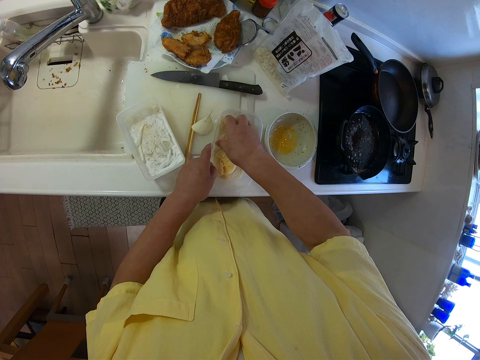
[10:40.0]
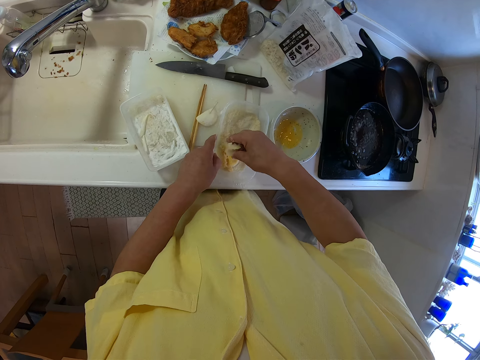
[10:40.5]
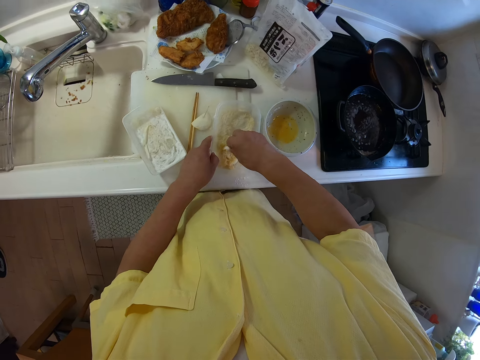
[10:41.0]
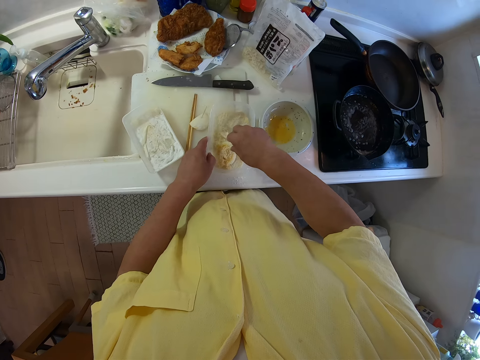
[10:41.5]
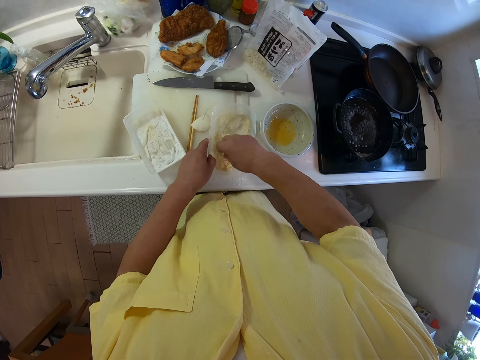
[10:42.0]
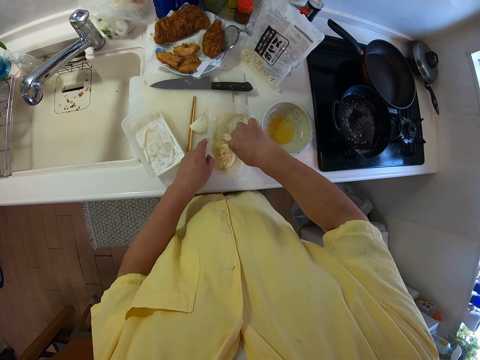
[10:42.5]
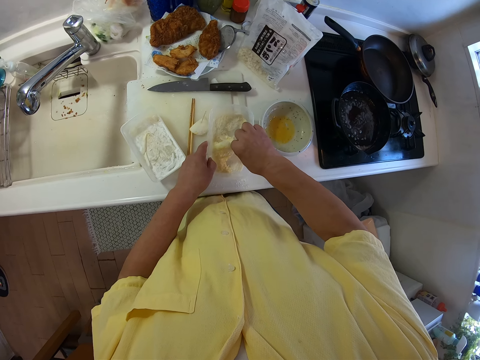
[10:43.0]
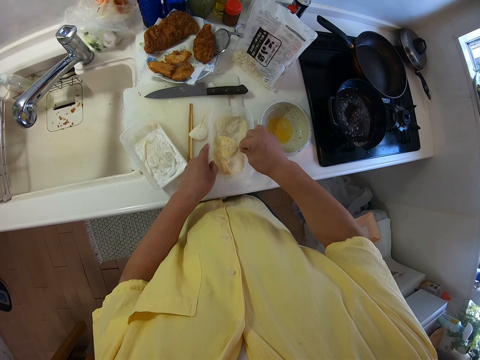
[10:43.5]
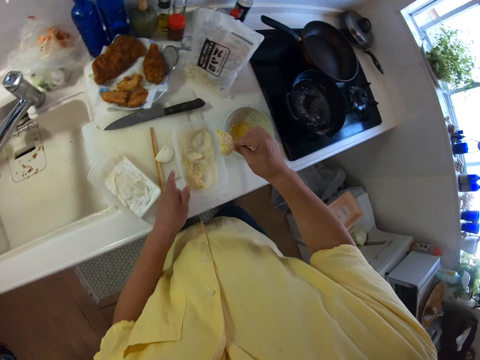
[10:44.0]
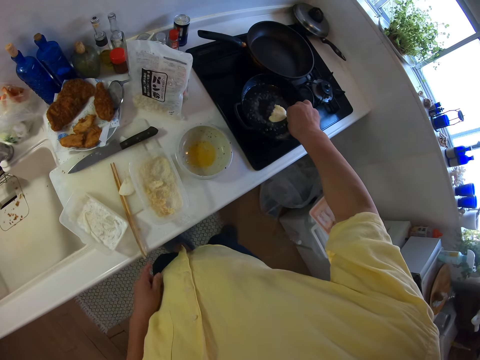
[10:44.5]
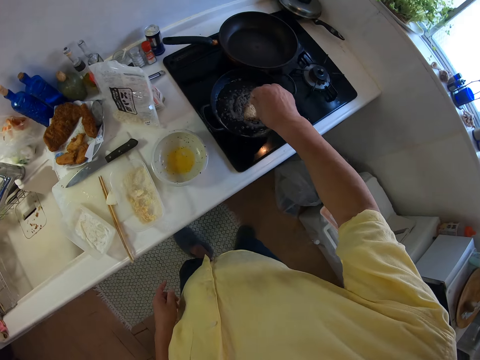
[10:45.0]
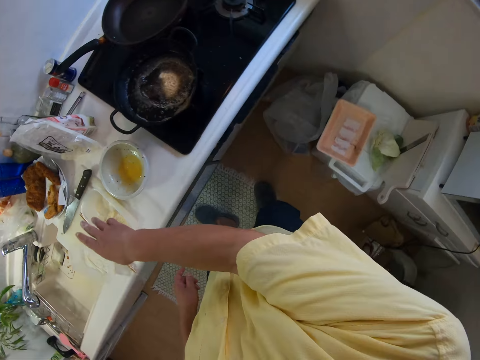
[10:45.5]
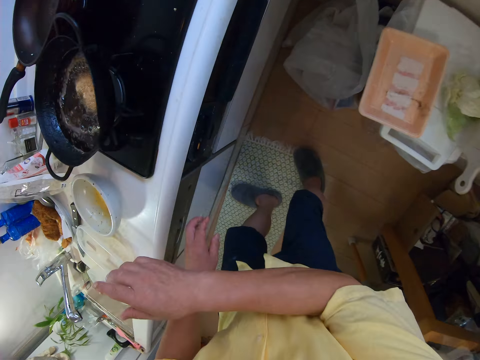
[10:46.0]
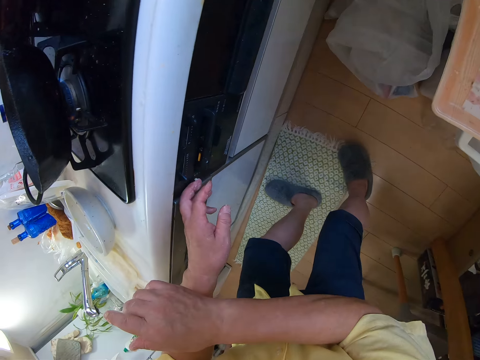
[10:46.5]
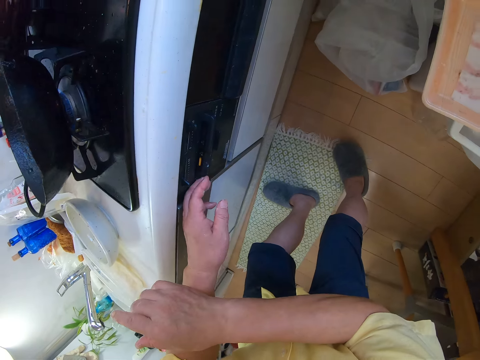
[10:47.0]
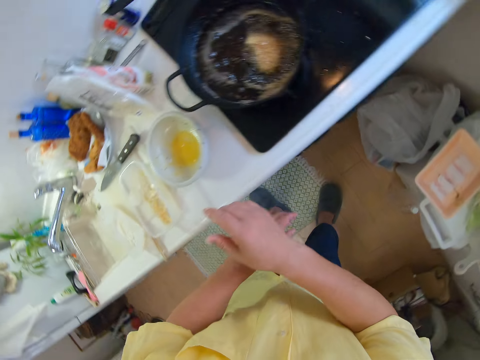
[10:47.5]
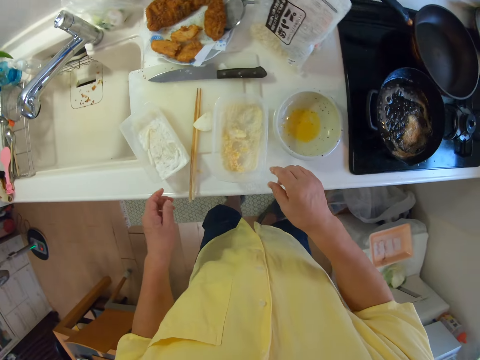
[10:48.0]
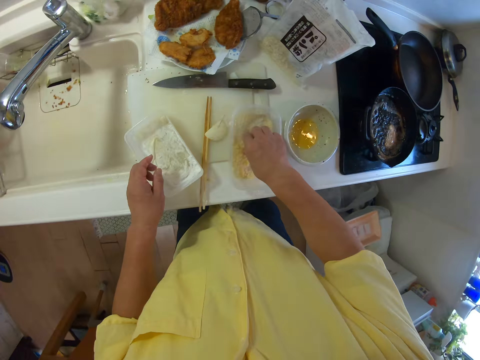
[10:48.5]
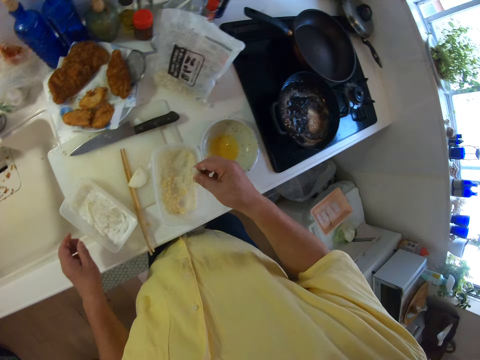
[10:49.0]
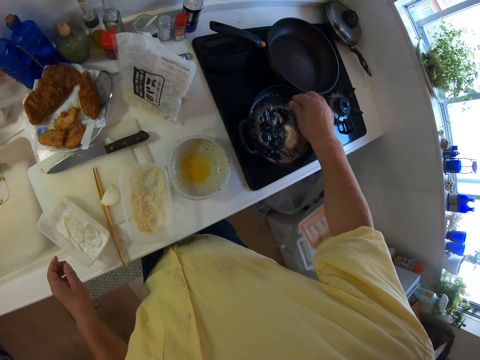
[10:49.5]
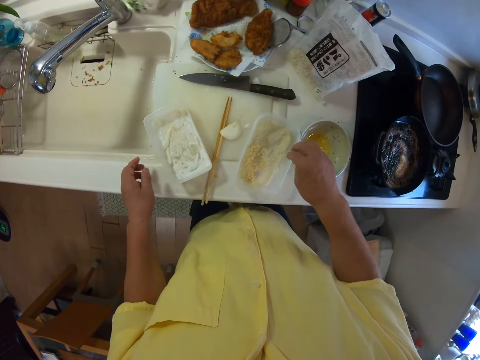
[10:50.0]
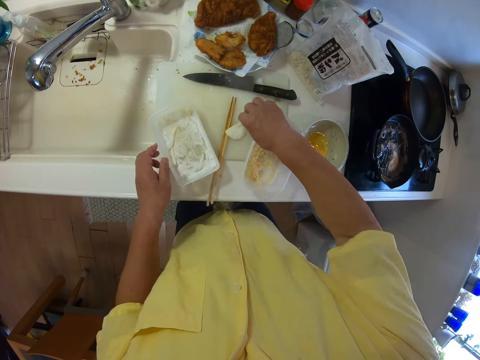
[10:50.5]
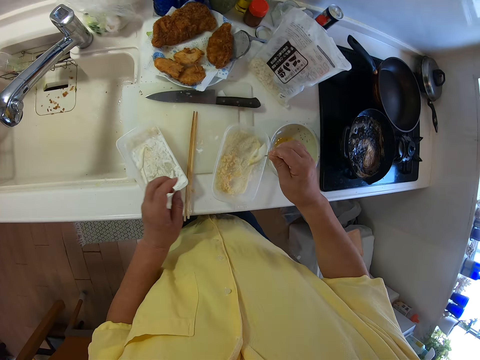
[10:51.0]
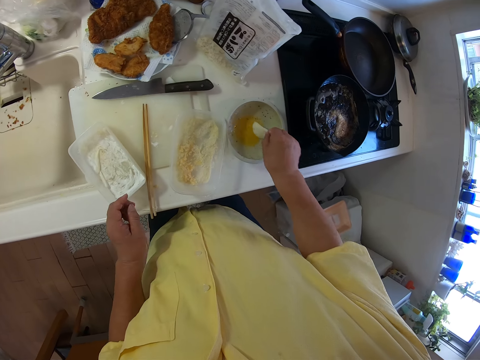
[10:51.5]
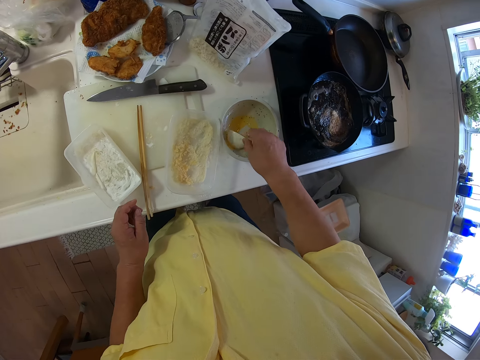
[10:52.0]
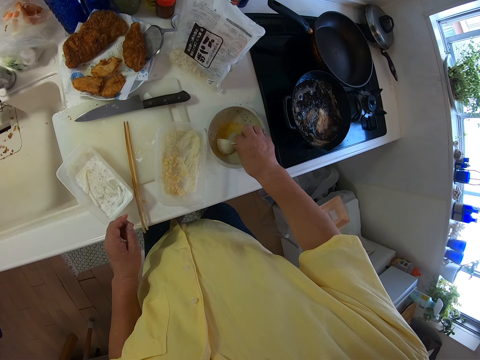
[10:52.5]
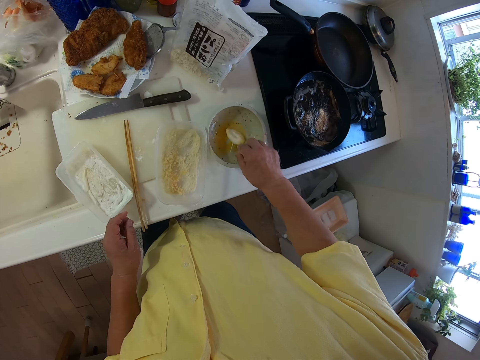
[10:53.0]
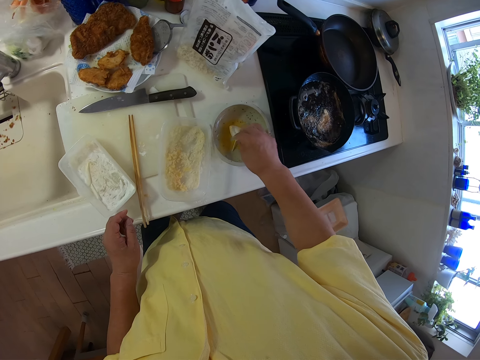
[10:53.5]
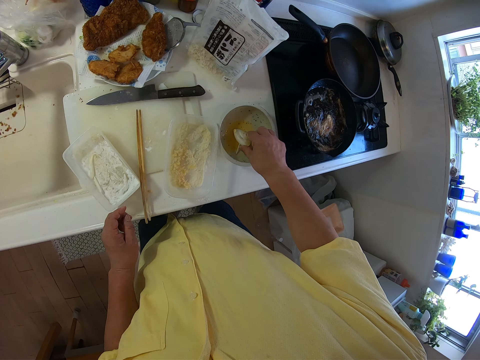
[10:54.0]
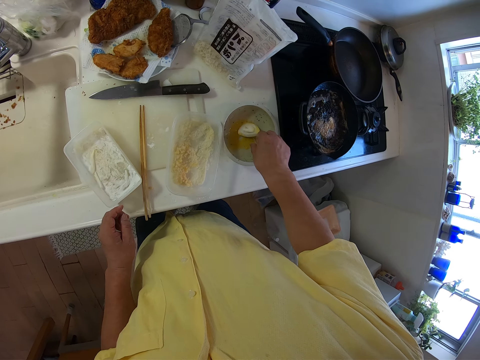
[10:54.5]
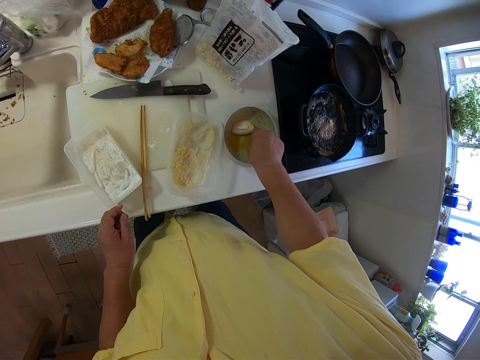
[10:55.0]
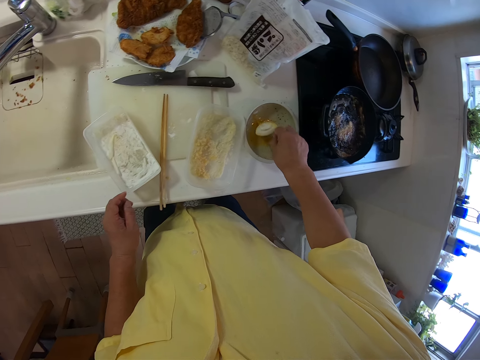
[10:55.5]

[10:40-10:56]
The camera wearer places the slice of vegetable in his right hand into the frying pan on the cooker. He sets the control knob of the cooker with his left hand. He touches the heat regulator. He picks up a slice of vegetable from a plate on the table with his right hand. He places the slice of vegetable in his right hand into the frying pan on the cooker. He picks up a slice of vegetable from the table with his right hand. He rubs the slice of vegetable with sauce in a bowl on the table with his right hand.

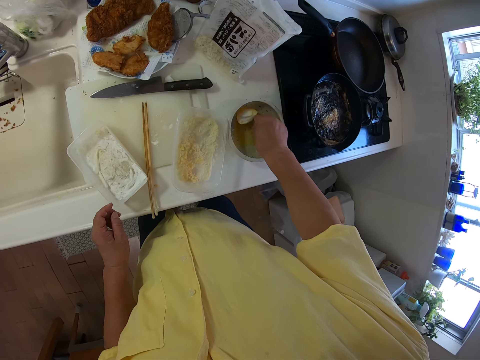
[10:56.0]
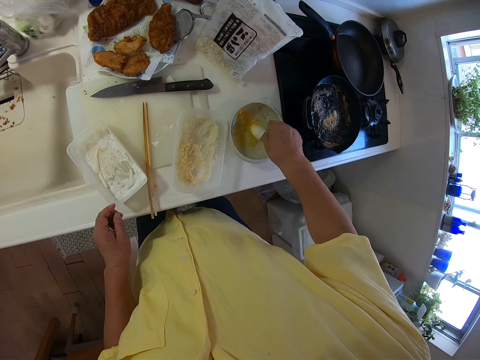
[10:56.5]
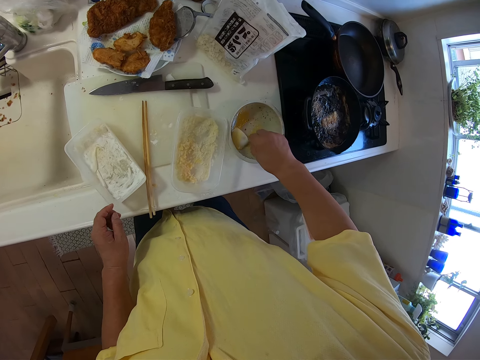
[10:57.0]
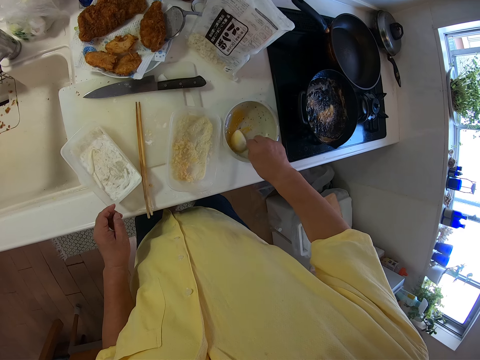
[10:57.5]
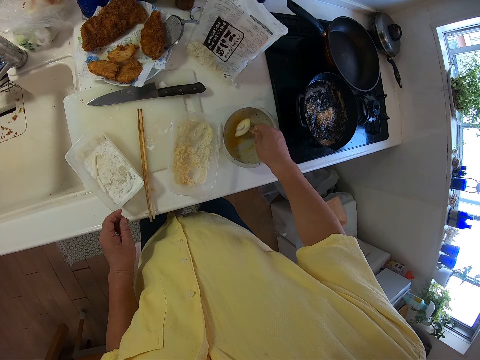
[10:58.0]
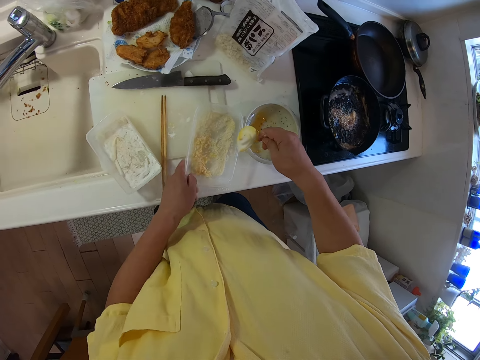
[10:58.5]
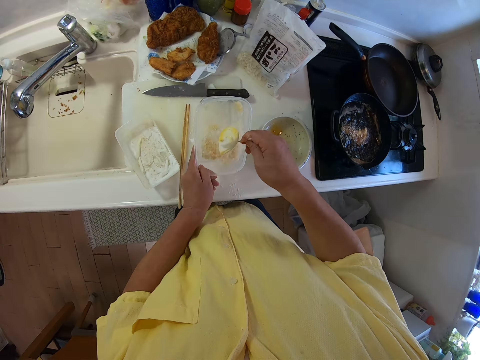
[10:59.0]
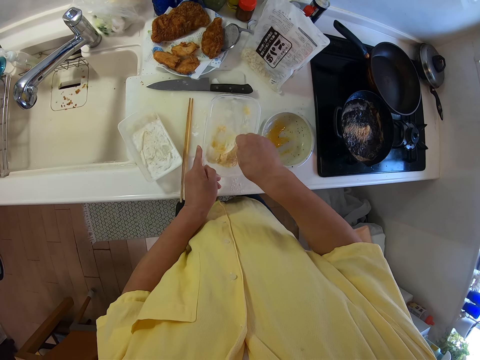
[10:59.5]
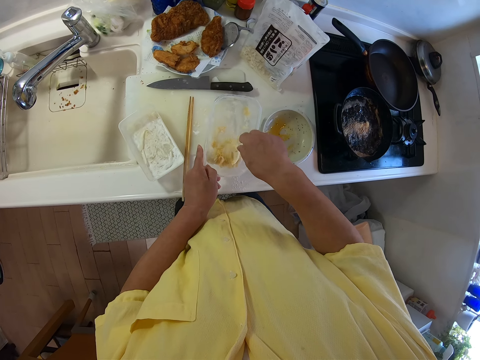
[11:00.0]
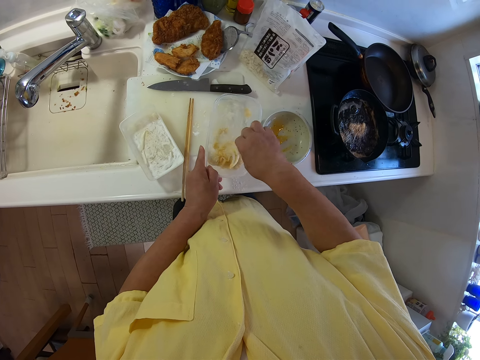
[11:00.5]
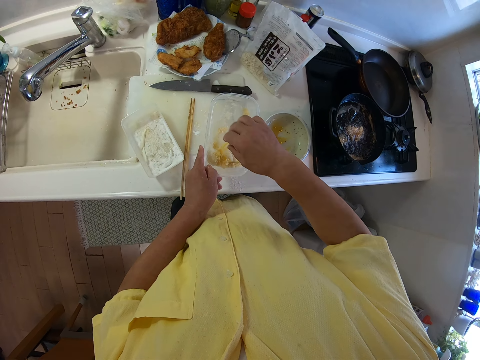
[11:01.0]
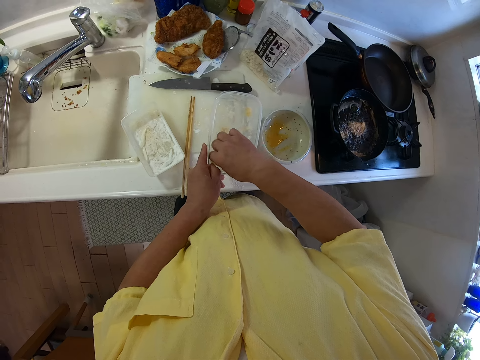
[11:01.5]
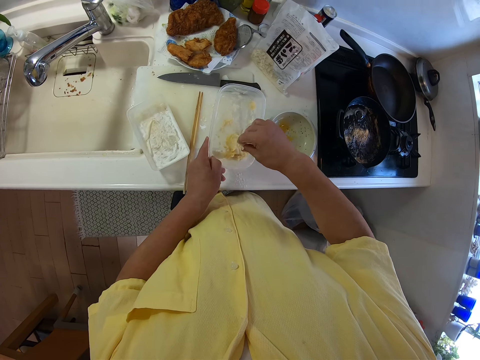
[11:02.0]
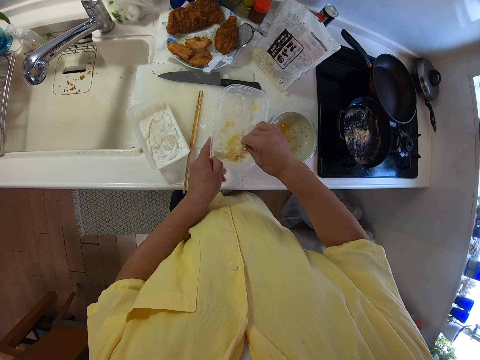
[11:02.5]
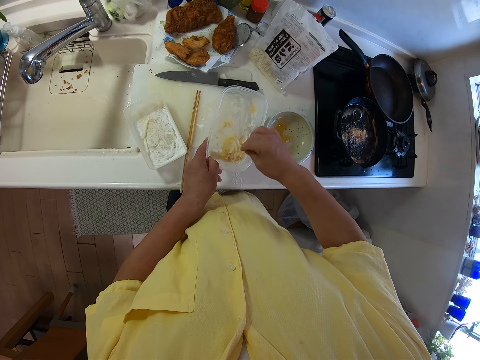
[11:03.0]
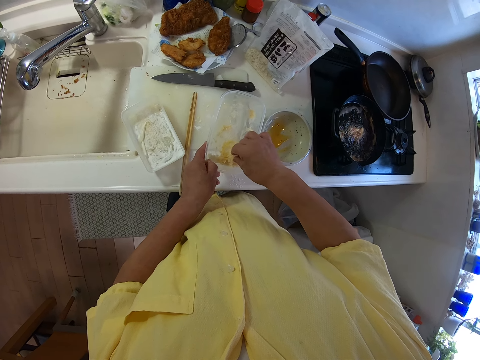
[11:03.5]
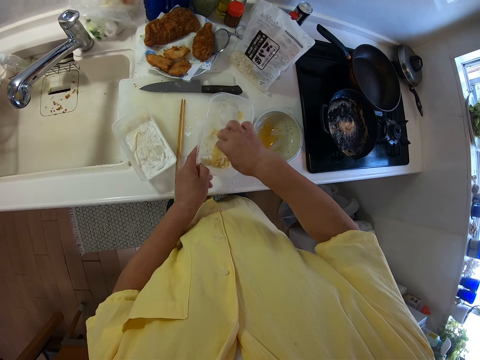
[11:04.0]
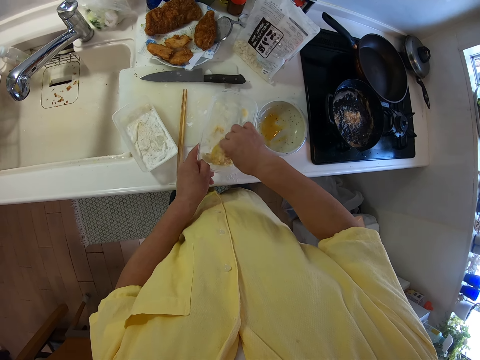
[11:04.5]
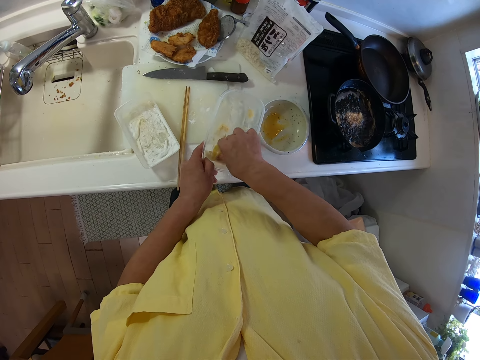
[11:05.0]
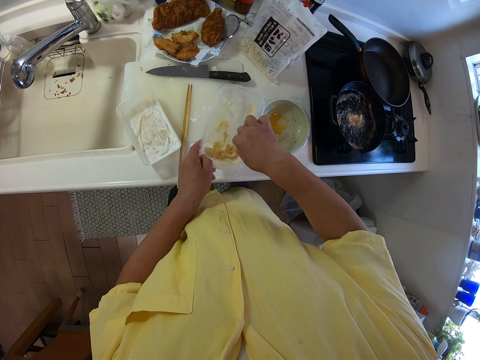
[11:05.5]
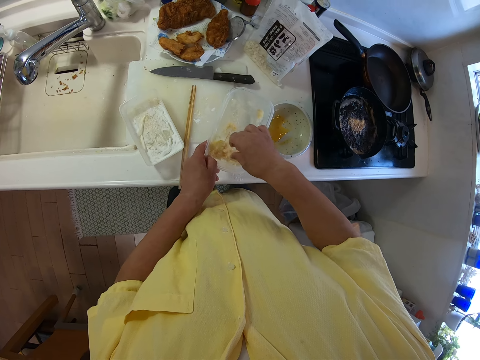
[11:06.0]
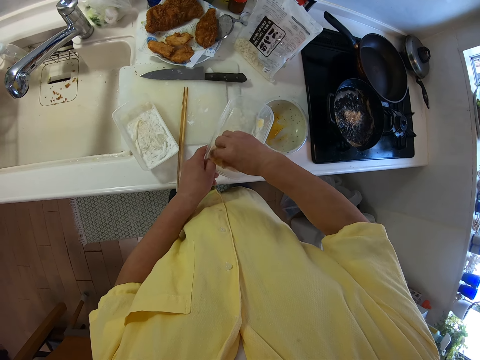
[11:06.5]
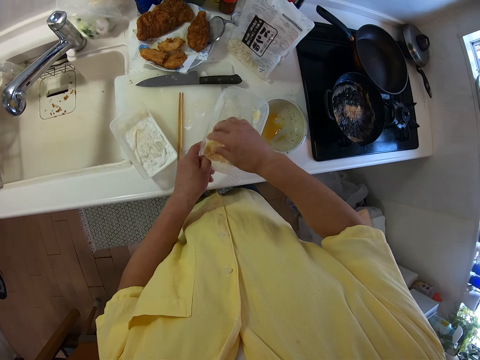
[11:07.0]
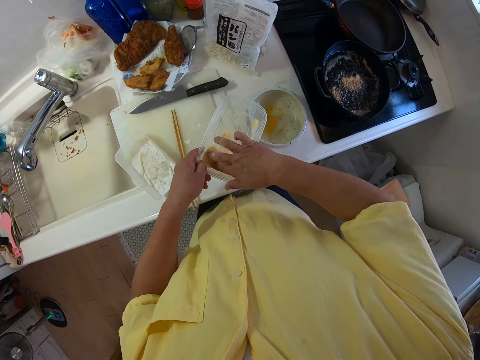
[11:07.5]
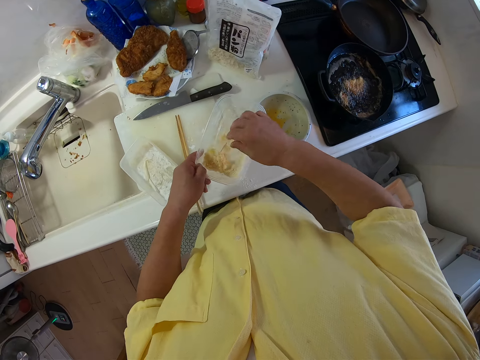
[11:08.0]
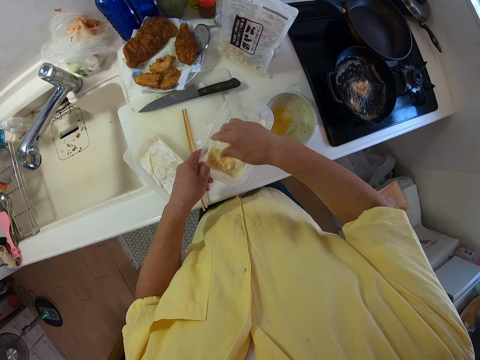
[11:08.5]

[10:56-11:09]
The camera wearer picks up a plate from the table with his left hand. He rubs the slice of vegetable with flour in the plate on the table with his right hand.
